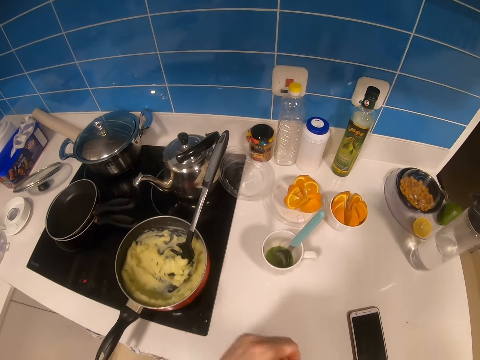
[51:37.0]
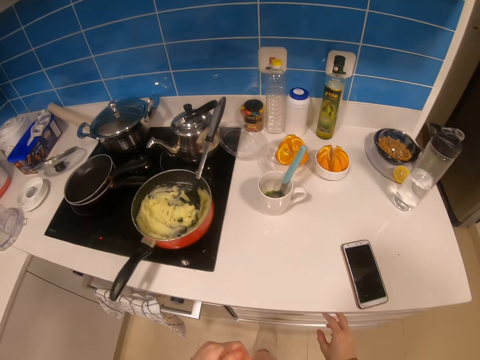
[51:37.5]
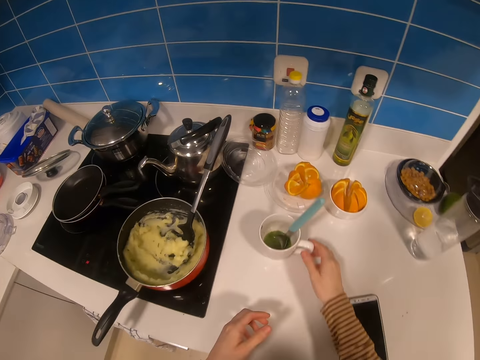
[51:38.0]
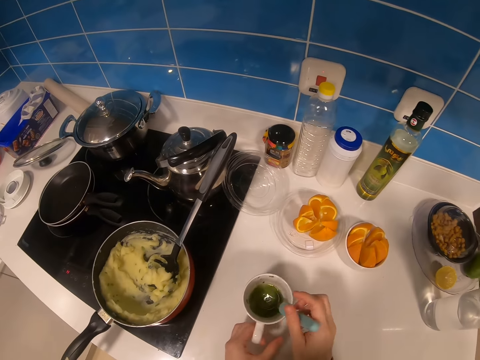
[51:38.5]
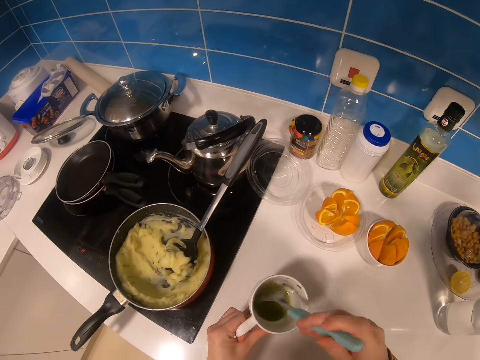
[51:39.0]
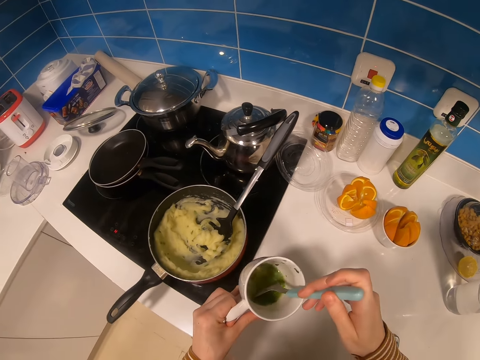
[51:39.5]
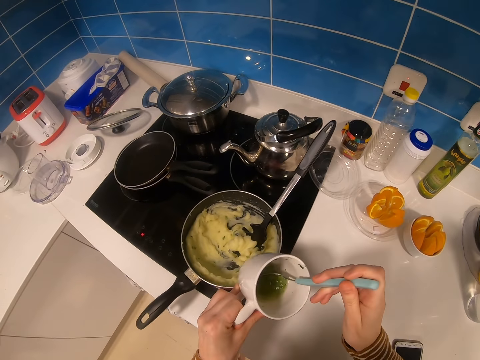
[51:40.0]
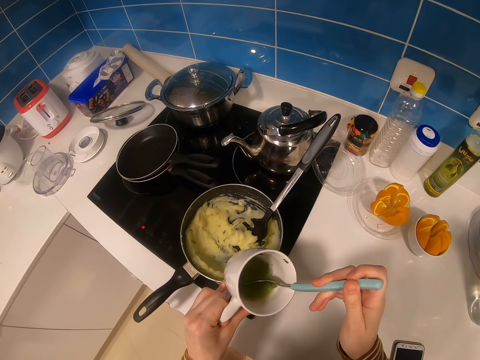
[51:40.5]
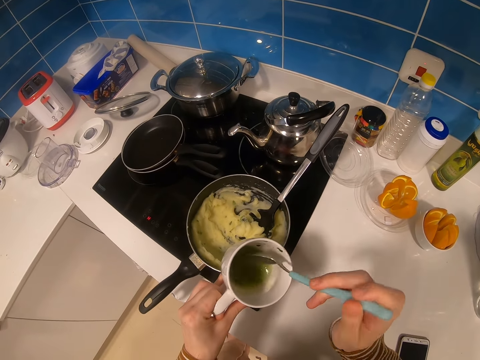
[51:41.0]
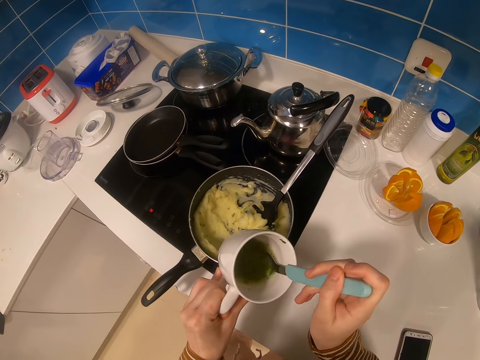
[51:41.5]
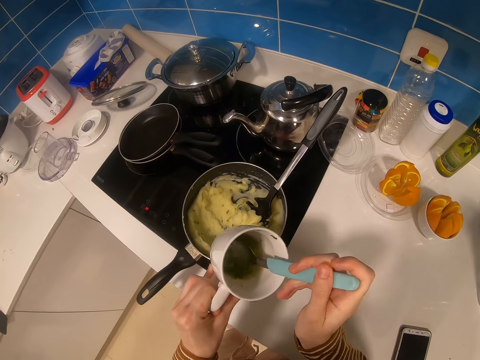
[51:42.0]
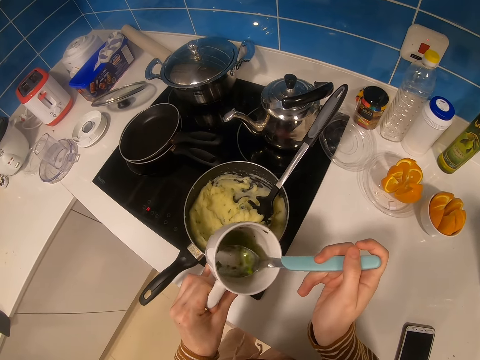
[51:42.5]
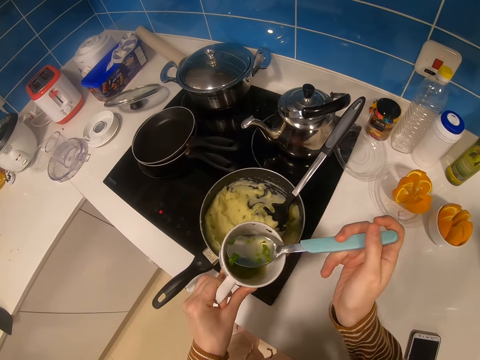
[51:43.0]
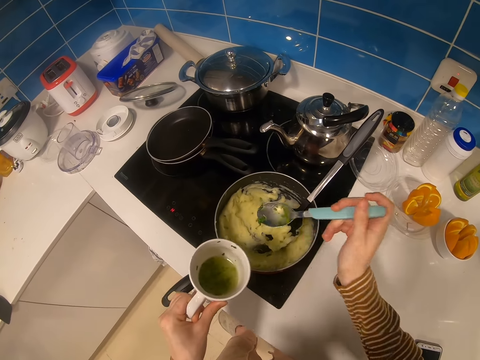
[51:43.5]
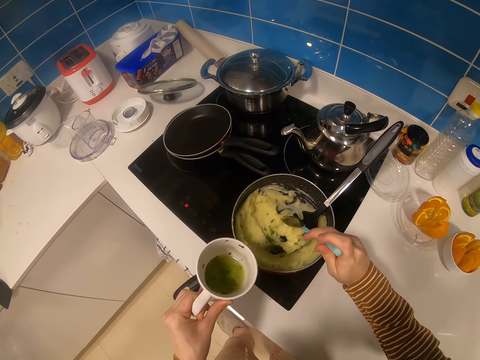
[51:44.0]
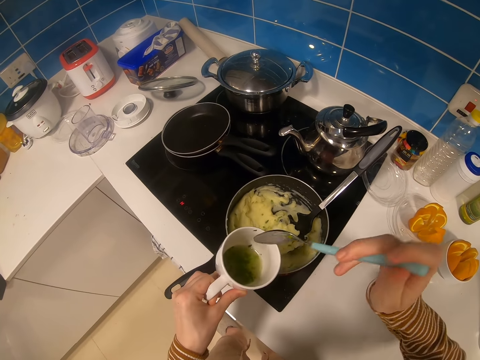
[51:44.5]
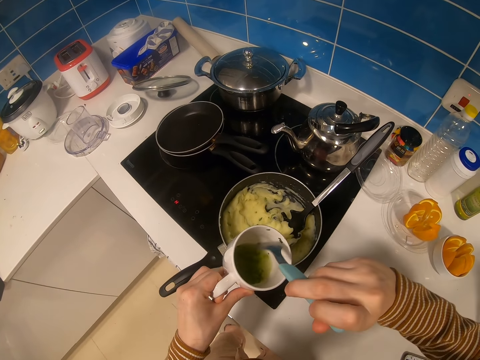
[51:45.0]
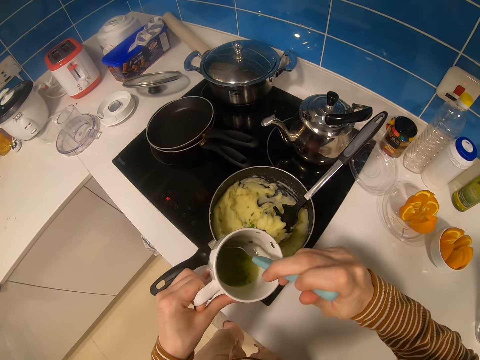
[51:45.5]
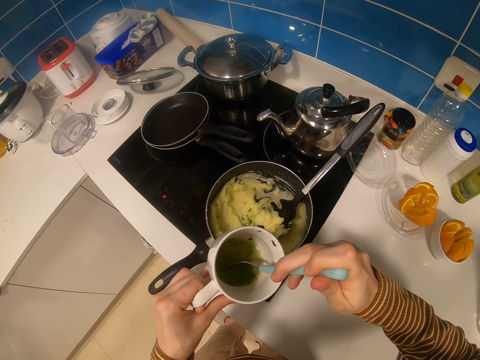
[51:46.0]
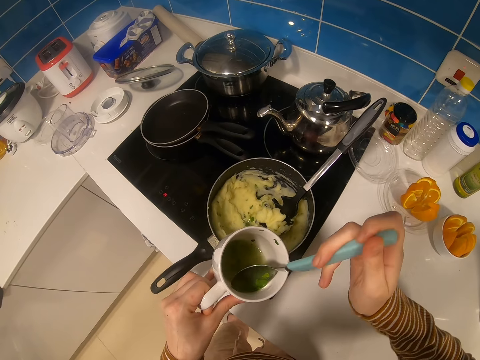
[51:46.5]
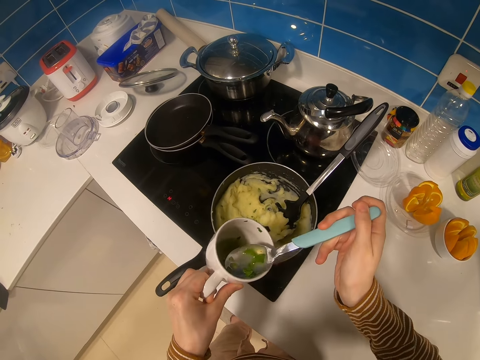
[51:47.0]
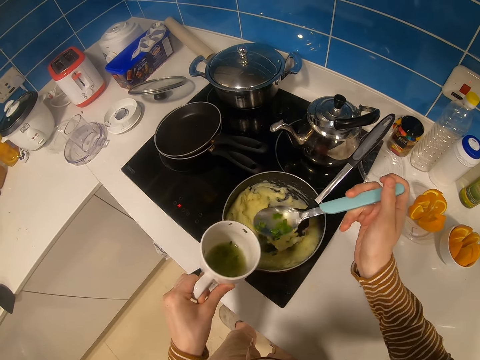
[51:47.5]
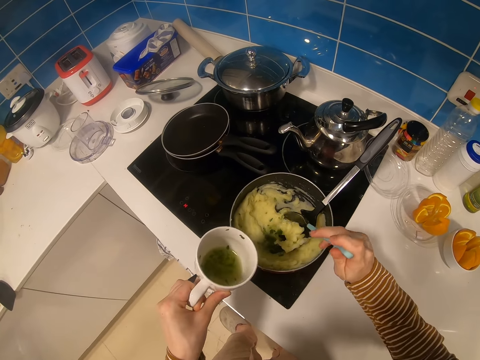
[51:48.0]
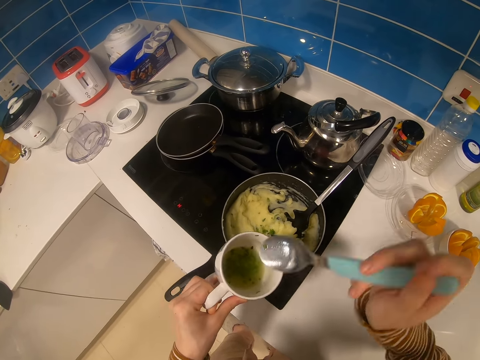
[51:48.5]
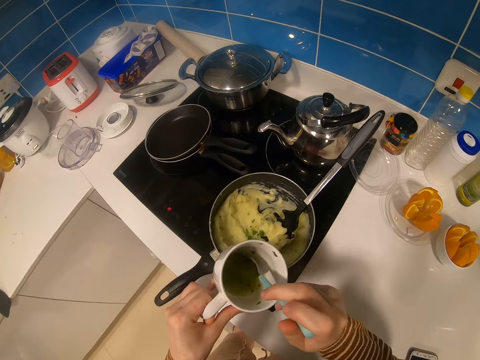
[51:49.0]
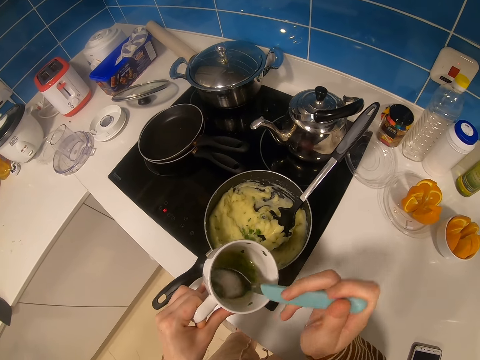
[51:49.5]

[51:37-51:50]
The camera wearer stirs something in the cup. They put something on the food. They pour something.

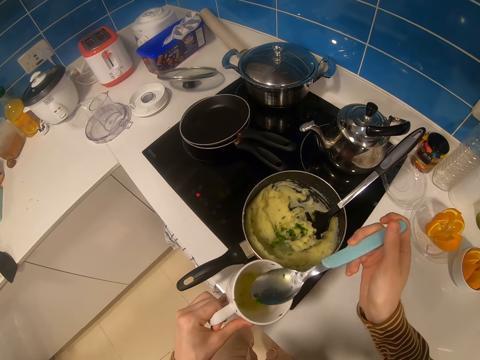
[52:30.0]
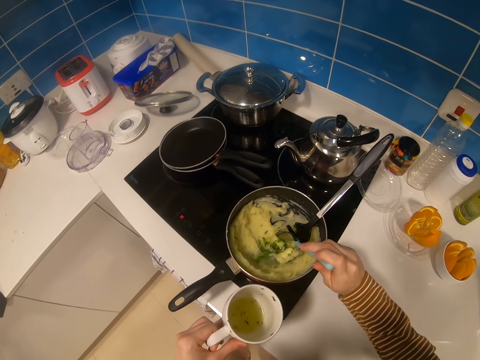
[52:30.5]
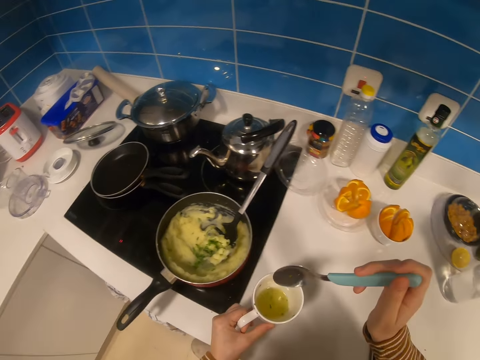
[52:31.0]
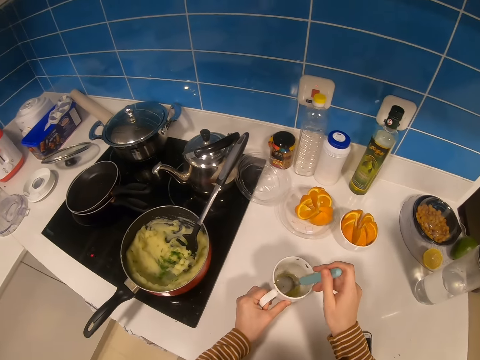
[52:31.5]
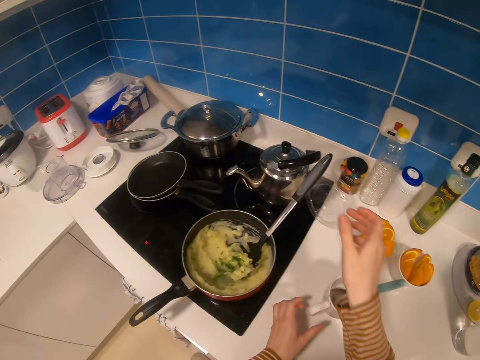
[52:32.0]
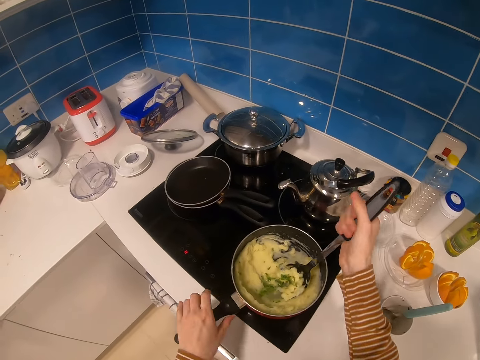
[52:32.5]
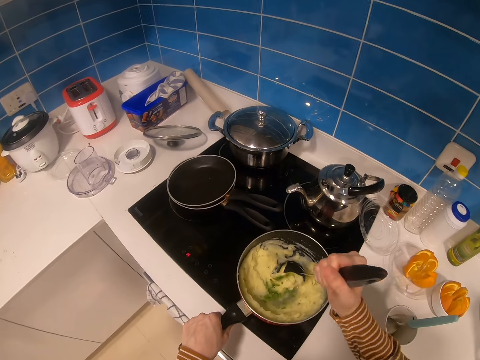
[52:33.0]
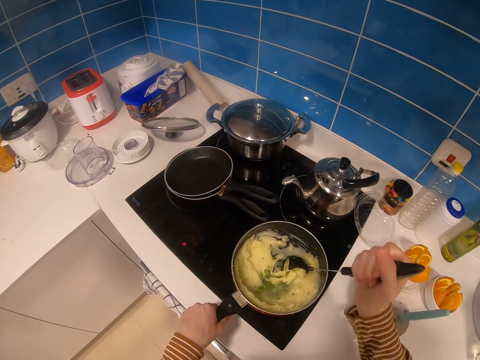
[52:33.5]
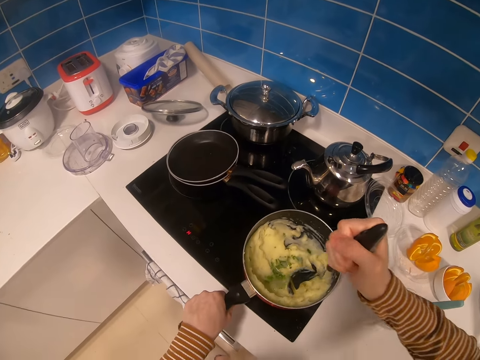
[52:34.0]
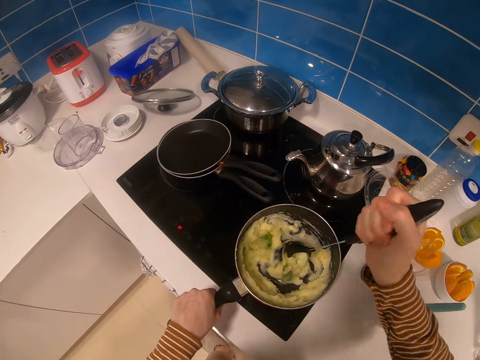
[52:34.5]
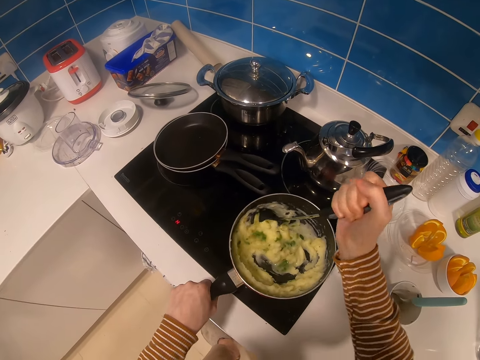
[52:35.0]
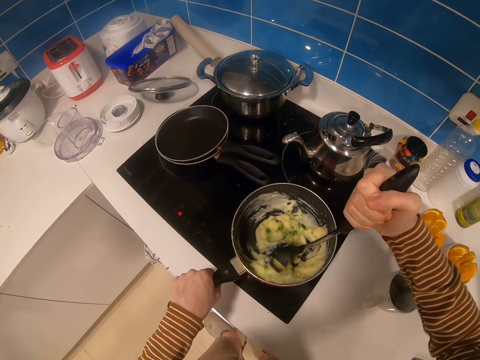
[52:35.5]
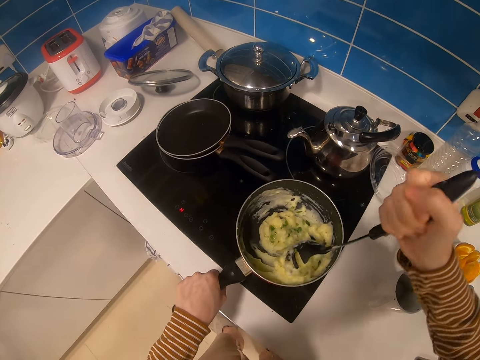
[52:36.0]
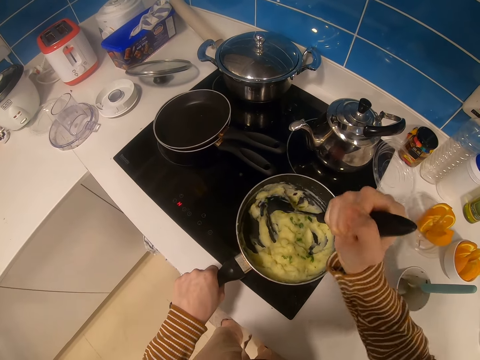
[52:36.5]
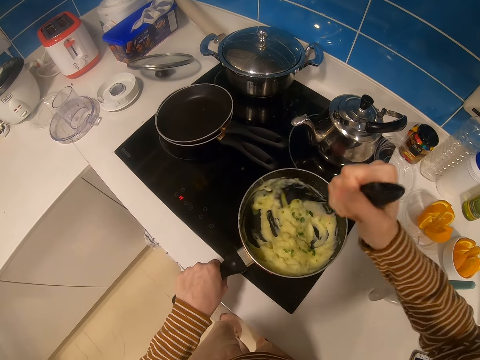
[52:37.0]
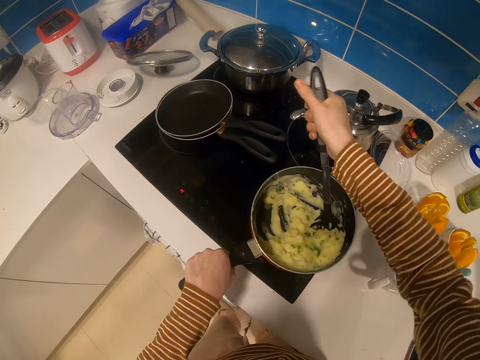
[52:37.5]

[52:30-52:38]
The camera wearer puts the cup on the cabinet. They stir food in the cooking pot with a cooking stick.

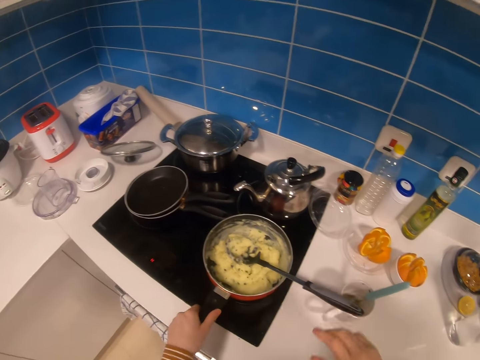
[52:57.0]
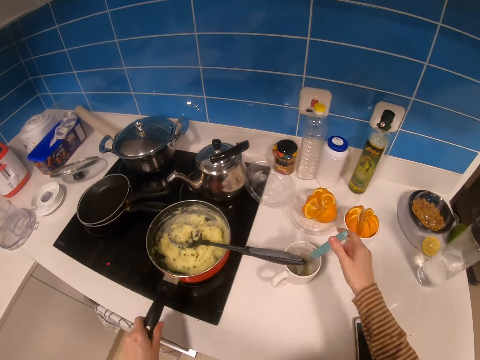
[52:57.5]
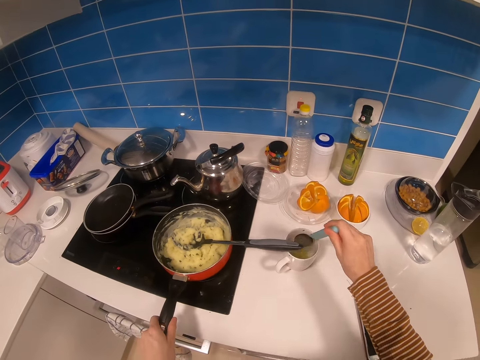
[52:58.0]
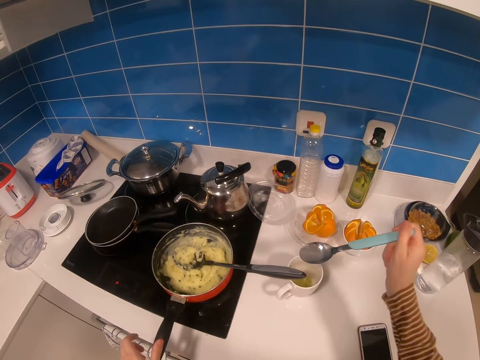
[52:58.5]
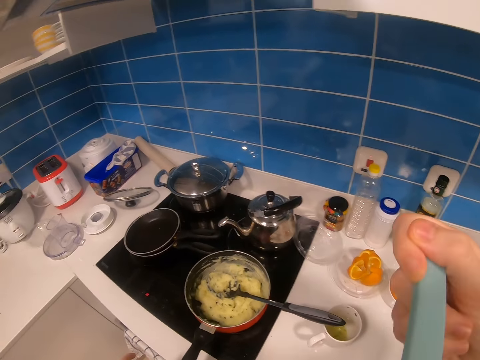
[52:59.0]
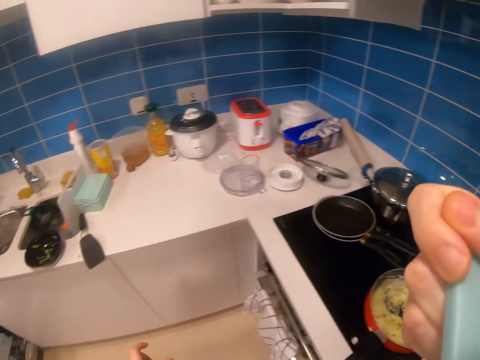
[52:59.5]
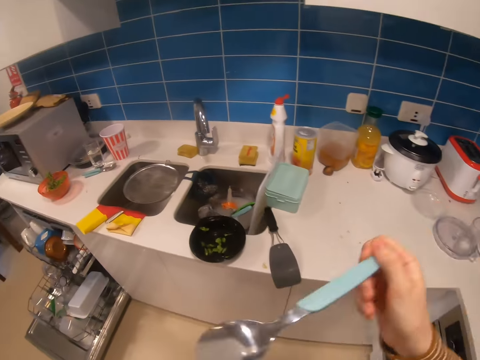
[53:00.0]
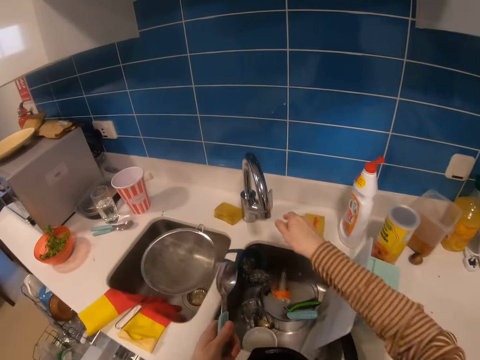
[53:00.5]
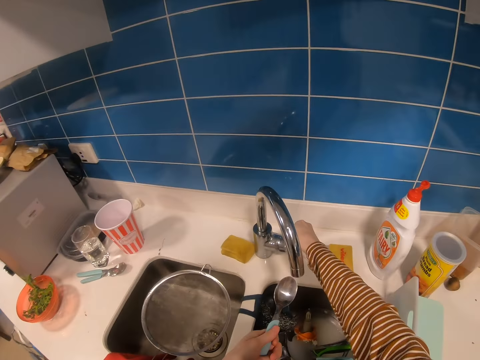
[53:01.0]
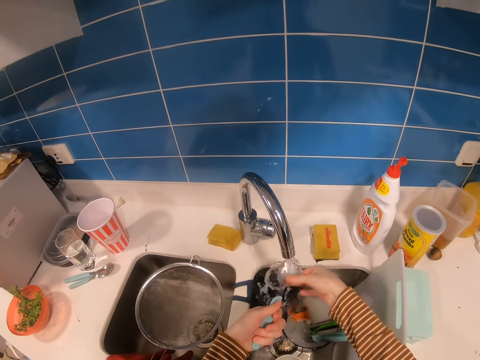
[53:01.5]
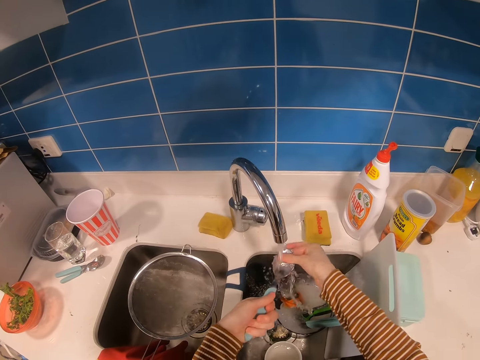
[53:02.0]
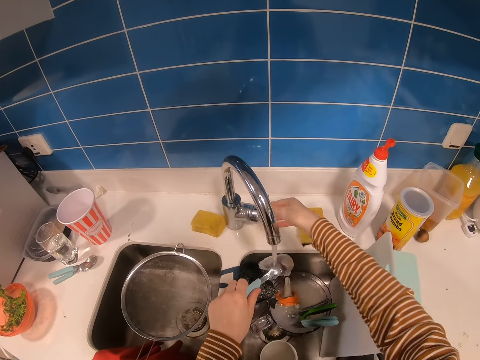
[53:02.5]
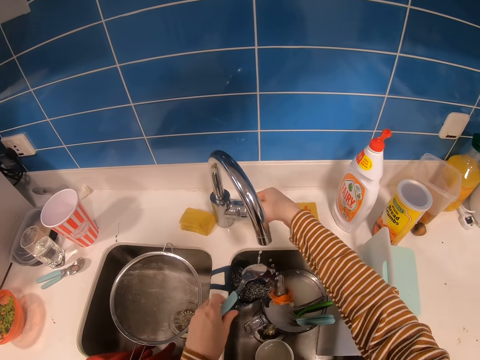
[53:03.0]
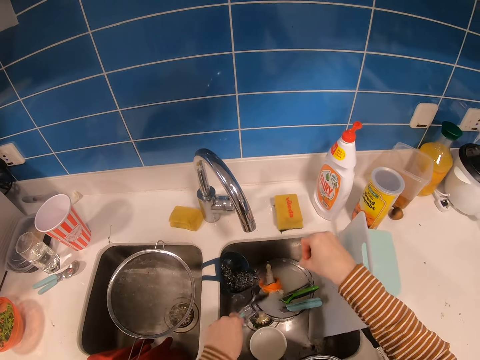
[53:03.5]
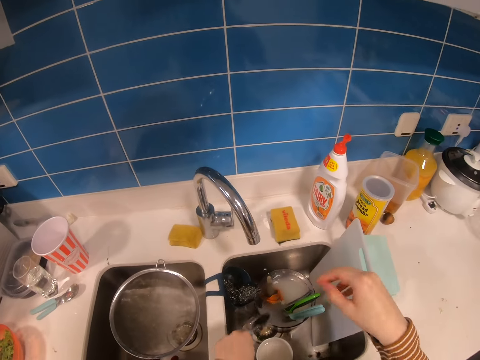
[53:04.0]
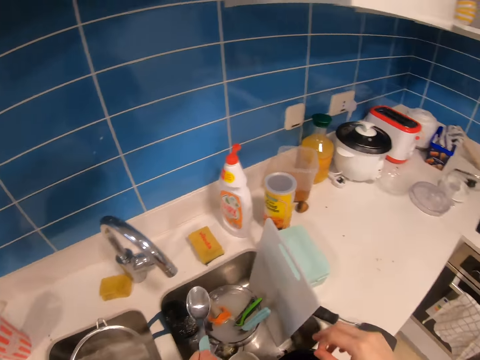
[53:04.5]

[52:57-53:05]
The camera wearer stirs something in the cup. They taste something with a spoon. They walk around. They open the kitchen tap. They clean the spoon in the kitchen. They close the kitchen tap.
